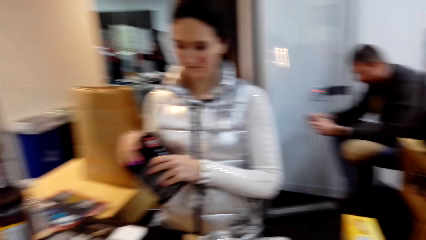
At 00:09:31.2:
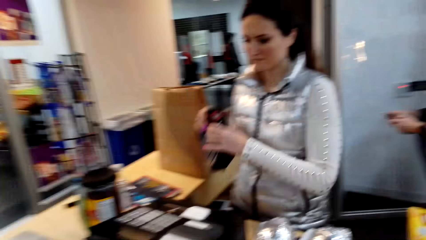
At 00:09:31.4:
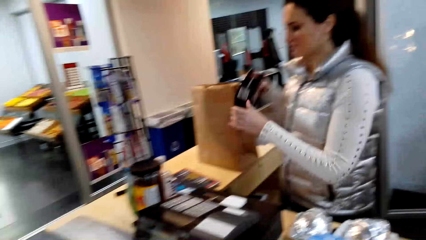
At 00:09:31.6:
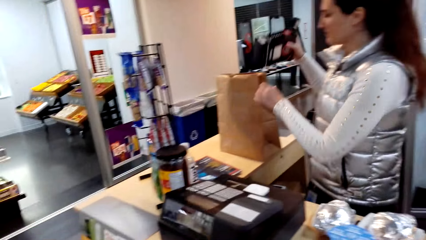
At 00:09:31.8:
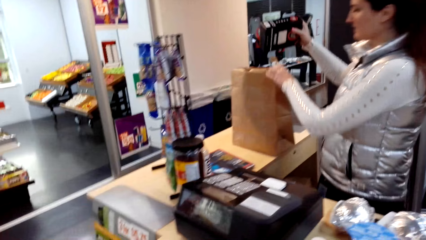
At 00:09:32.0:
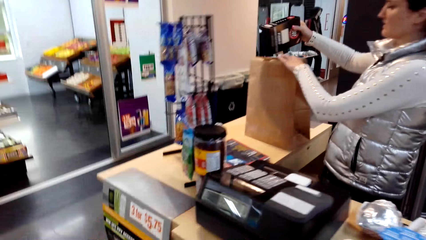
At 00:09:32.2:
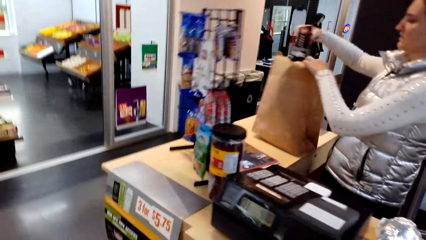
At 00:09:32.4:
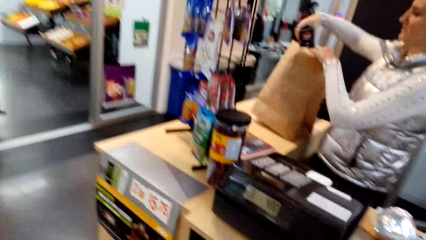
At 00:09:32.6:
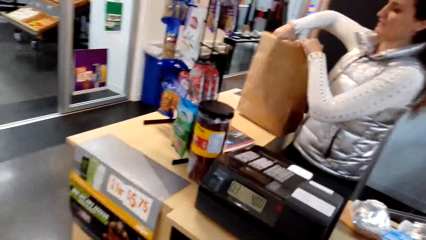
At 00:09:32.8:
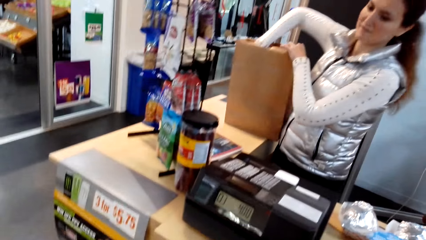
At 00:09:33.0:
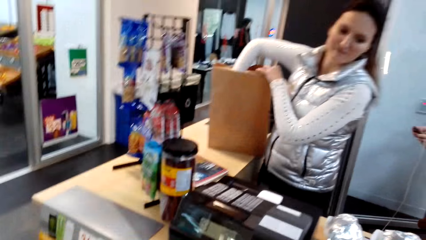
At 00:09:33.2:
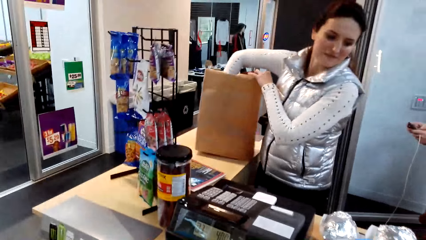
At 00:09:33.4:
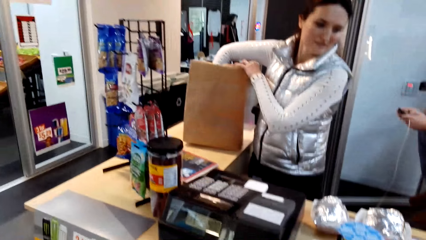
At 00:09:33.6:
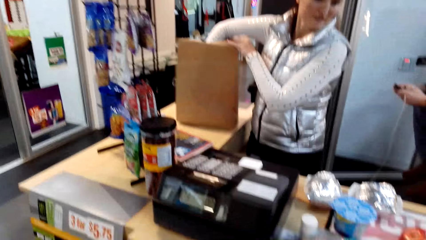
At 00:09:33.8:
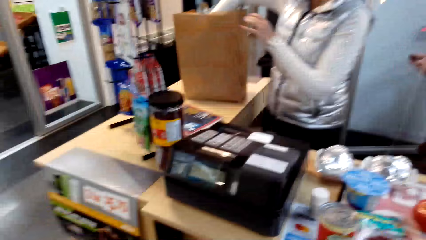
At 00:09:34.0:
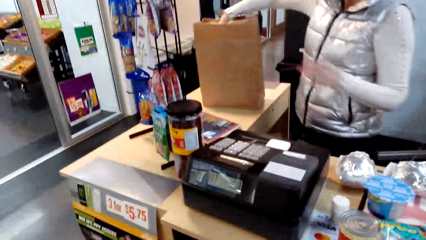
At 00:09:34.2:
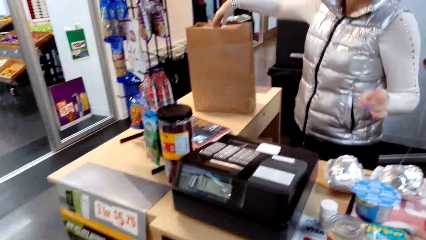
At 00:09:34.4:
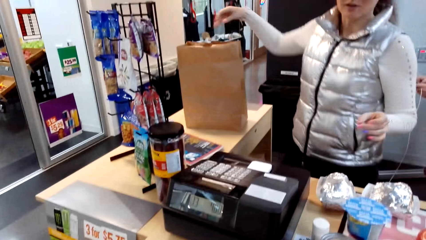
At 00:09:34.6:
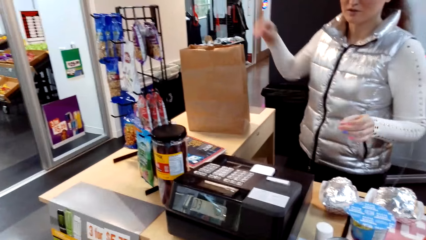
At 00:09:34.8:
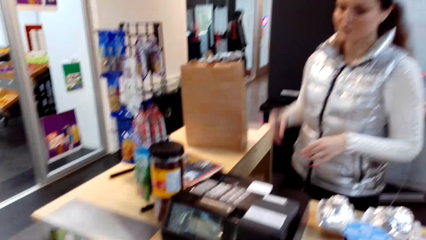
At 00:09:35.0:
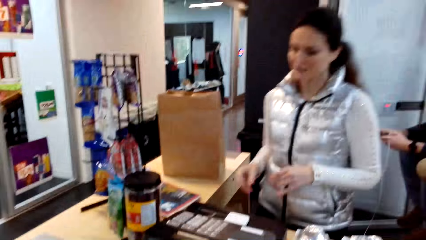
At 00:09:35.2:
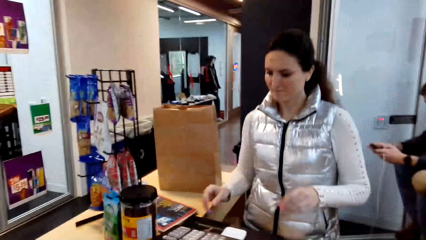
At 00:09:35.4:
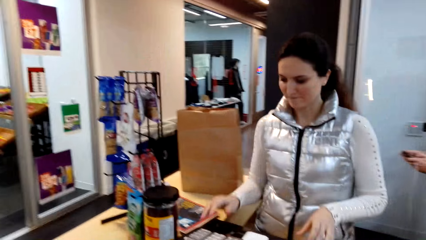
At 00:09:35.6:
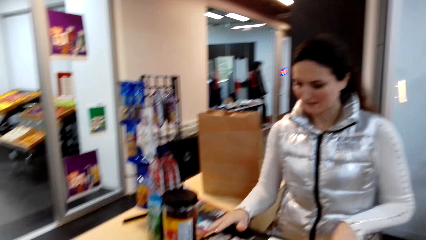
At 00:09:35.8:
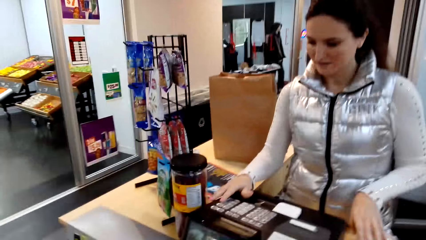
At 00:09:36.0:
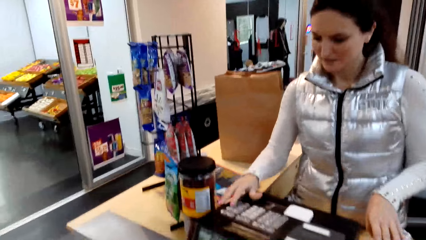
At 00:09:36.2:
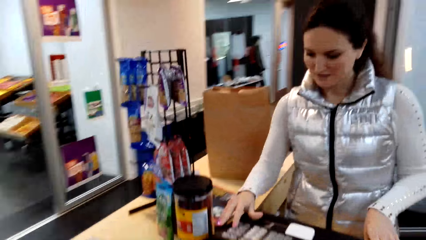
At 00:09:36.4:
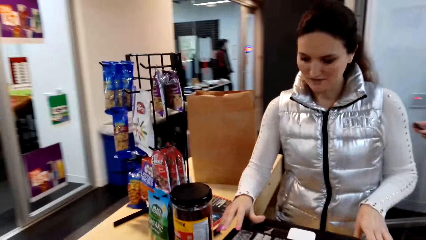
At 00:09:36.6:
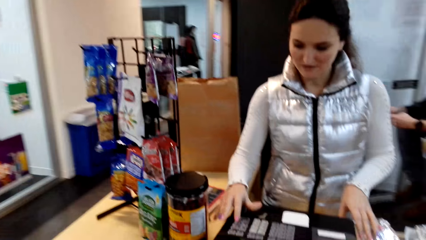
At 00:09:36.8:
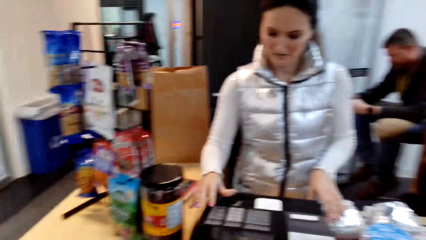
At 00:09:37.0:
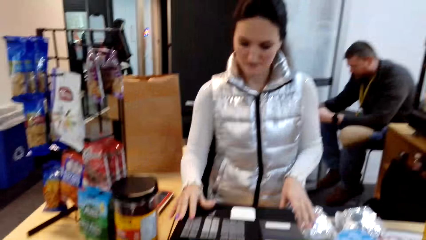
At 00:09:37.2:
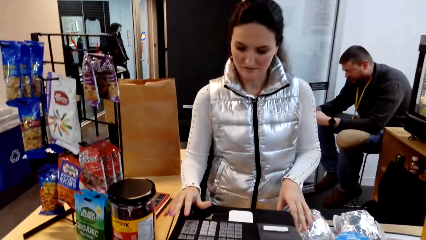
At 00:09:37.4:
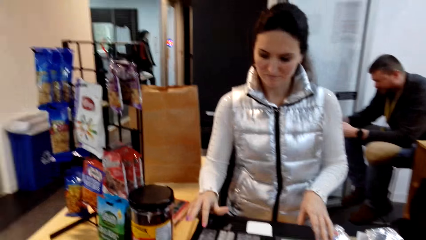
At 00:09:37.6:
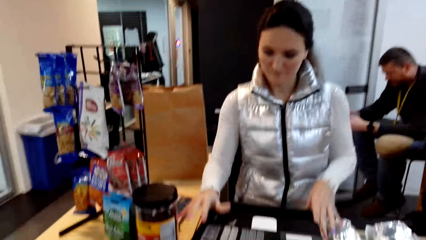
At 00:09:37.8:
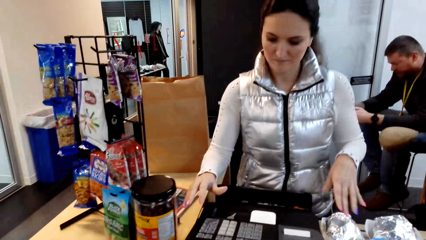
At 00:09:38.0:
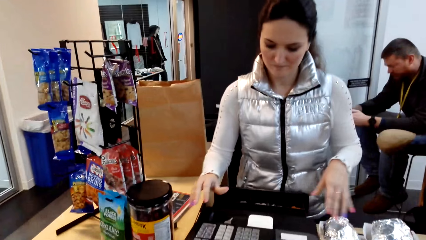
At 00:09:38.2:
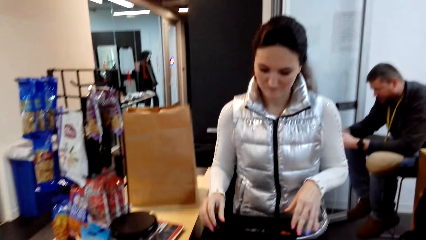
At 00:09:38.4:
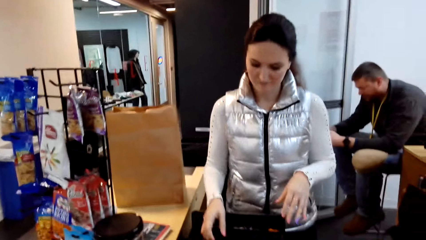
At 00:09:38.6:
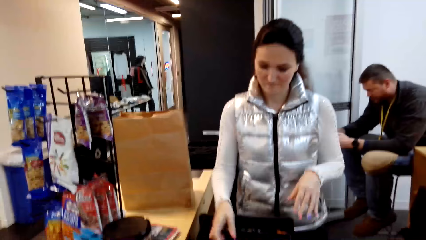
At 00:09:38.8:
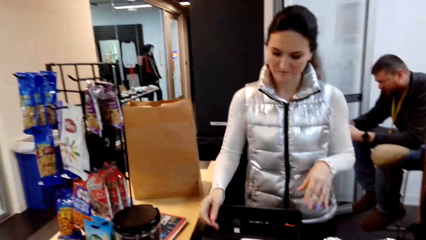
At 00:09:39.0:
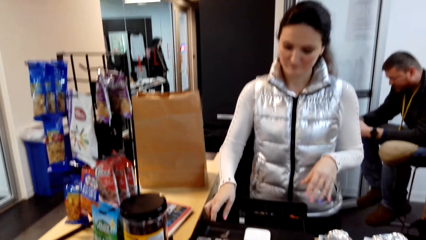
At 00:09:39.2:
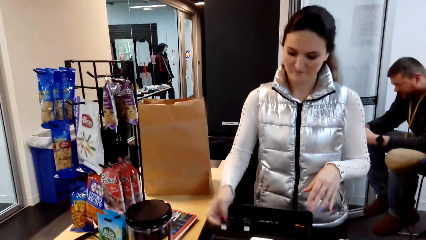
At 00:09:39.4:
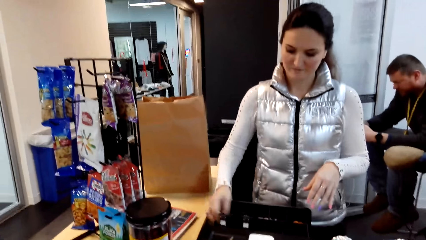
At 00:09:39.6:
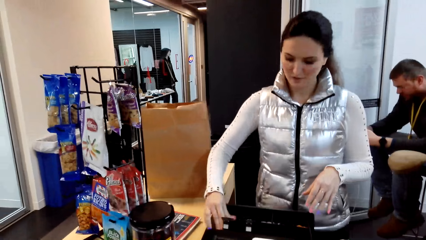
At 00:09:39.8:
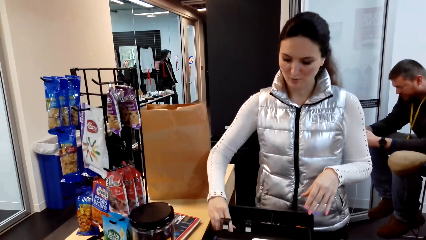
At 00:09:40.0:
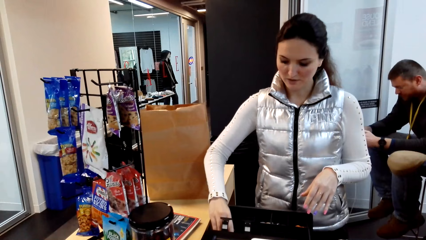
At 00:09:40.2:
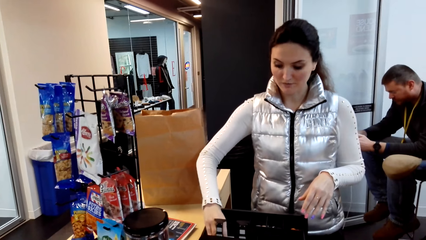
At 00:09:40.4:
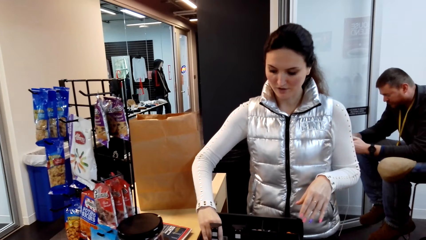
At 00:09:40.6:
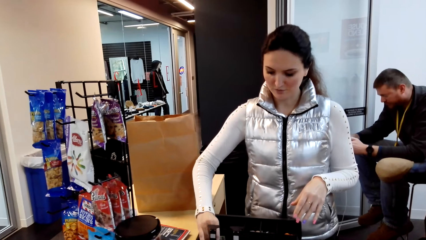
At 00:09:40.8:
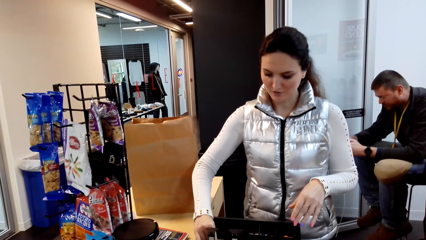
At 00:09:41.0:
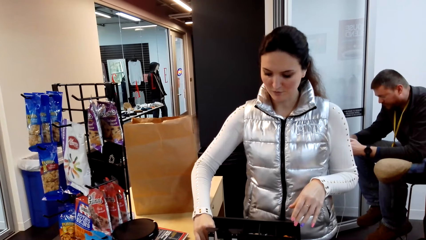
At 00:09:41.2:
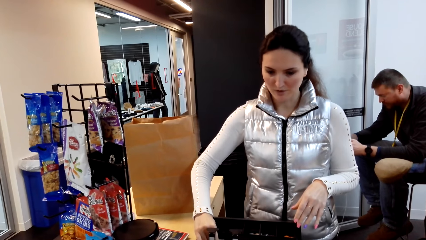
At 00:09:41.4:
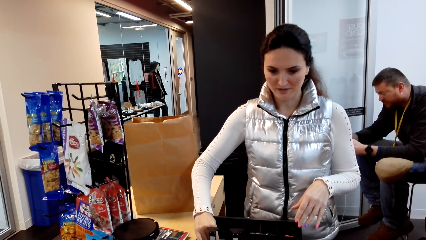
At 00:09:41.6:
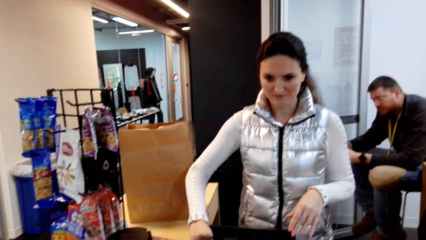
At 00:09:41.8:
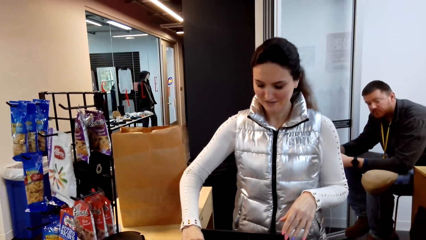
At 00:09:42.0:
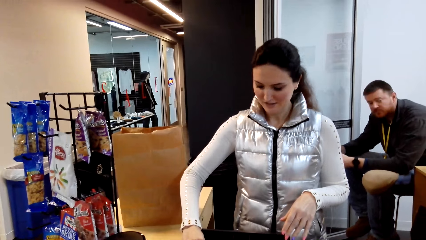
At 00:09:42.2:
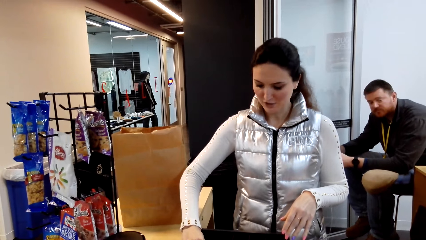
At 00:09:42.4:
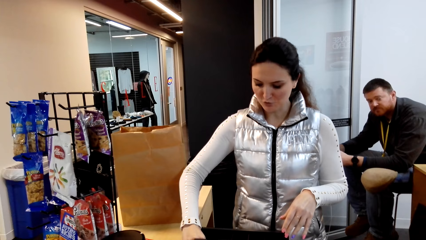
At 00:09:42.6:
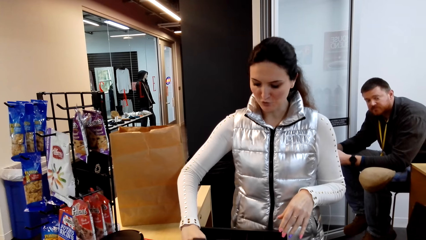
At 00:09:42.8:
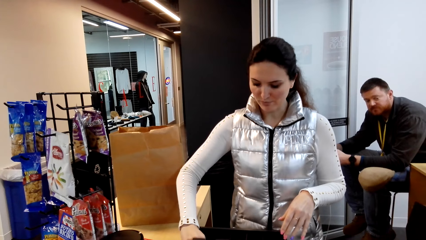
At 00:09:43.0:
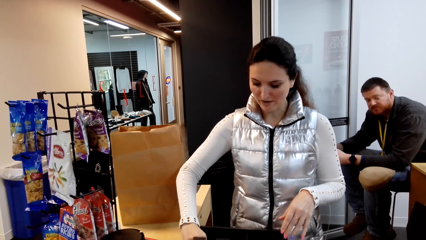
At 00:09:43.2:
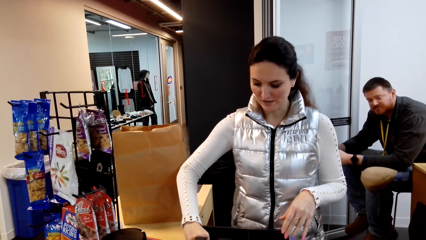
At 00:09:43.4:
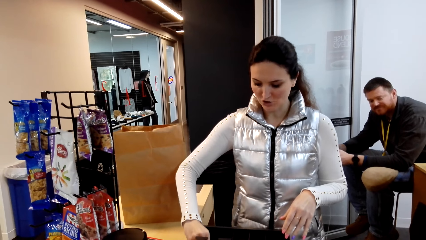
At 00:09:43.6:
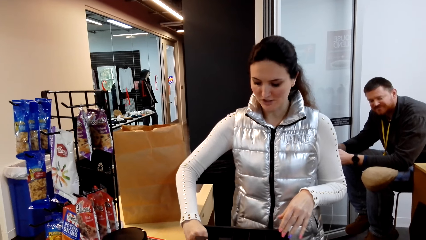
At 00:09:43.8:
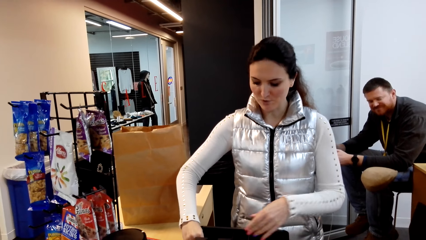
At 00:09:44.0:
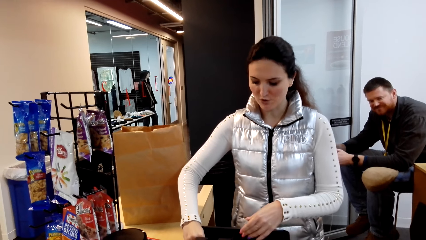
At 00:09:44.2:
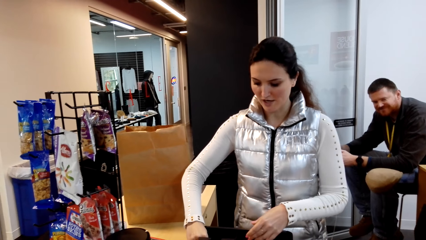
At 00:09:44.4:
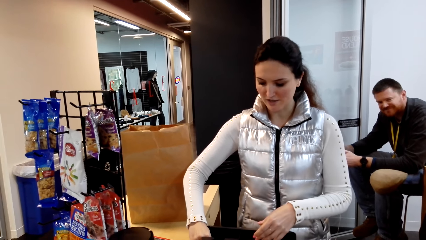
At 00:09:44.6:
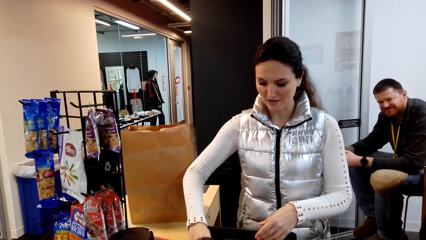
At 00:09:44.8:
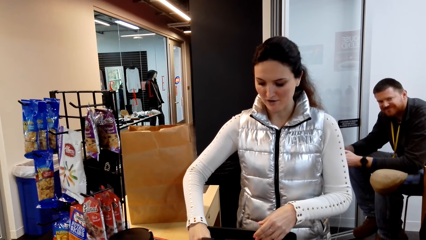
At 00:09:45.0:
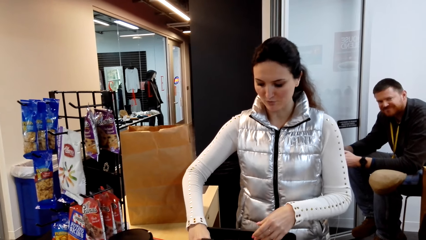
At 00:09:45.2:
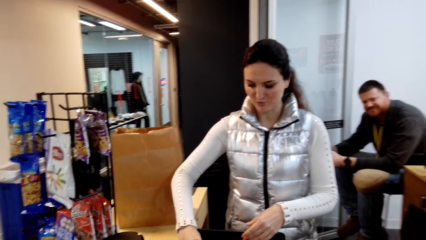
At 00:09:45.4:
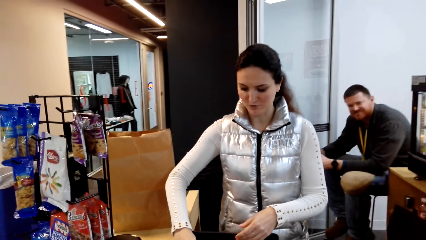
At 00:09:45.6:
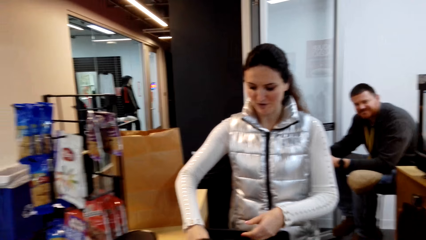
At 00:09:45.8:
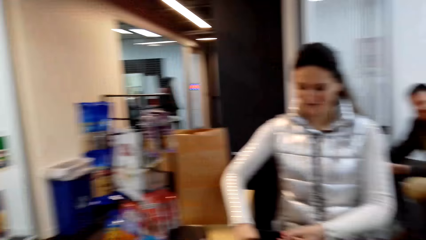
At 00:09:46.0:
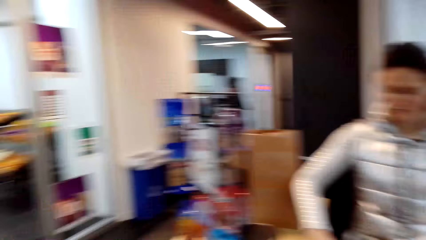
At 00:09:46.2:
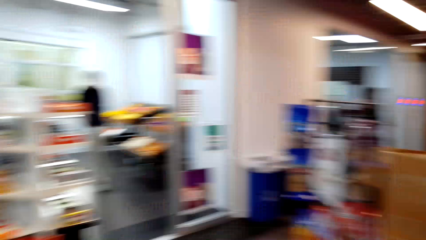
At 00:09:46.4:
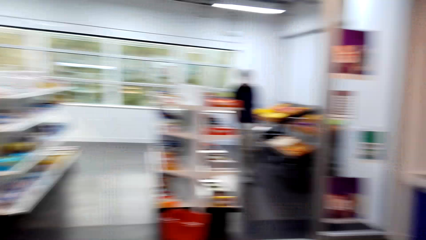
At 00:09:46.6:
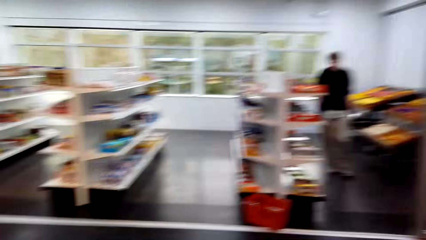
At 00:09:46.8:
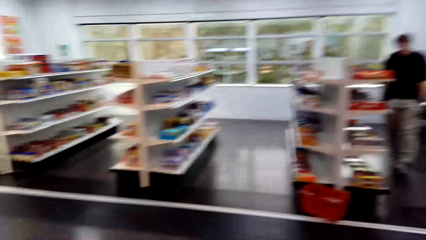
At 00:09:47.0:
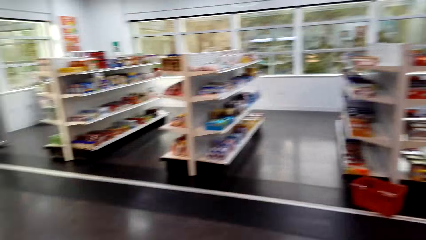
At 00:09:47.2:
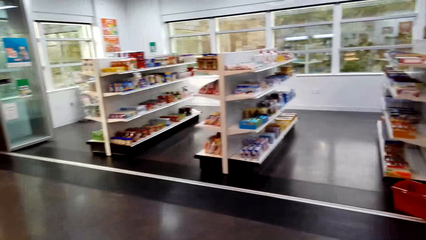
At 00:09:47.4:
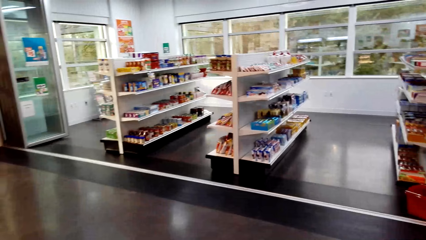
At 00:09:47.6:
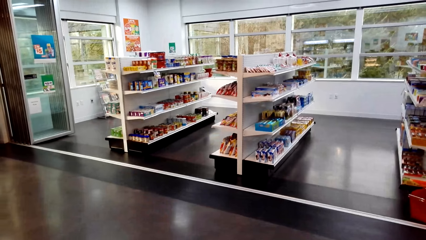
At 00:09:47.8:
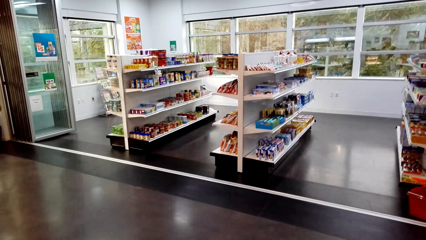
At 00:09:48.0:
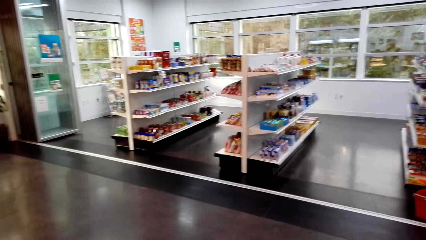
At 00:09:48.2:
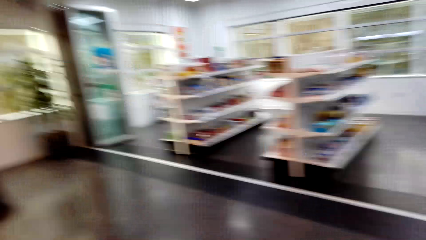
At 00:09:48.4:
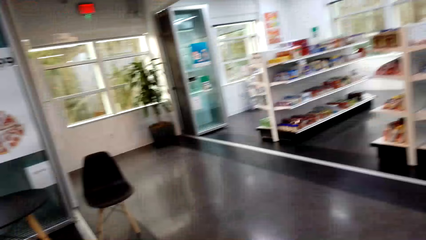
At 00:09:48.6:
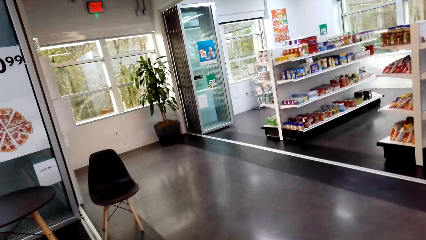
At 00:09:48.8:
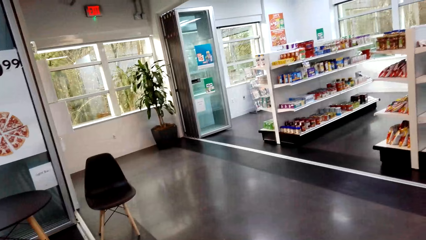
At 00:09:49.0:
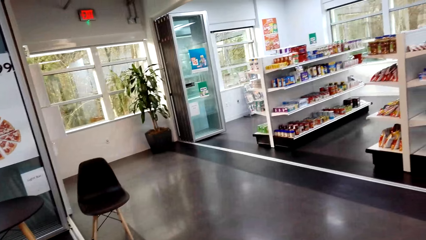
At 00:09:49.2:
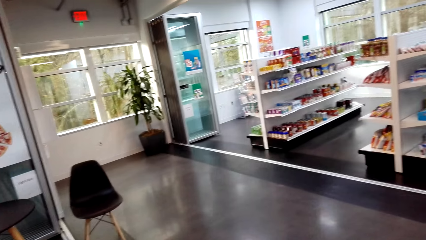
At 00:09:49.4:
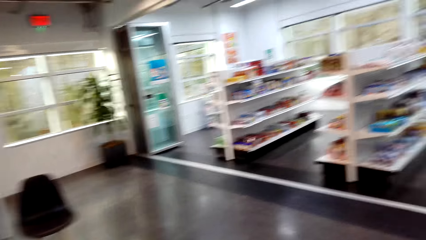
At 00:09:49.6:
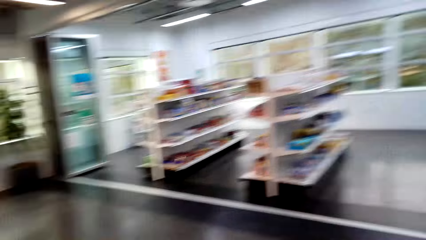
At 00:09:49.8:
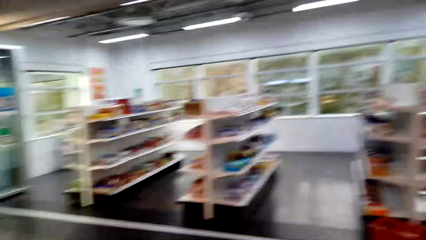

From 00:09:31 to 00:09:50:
The lady puts the box in the paper bag. The lady operates on the machine. The lady picks up the money. The camera wearer looks at the lady. They look around the shop.
